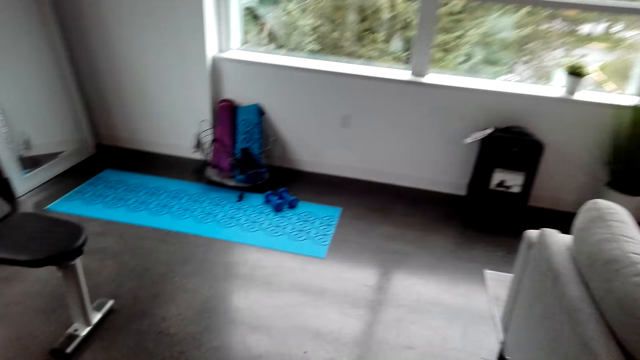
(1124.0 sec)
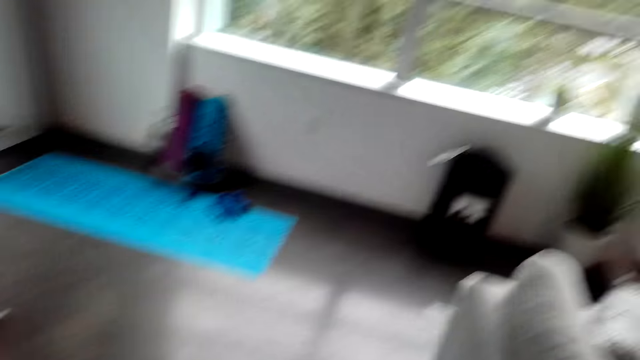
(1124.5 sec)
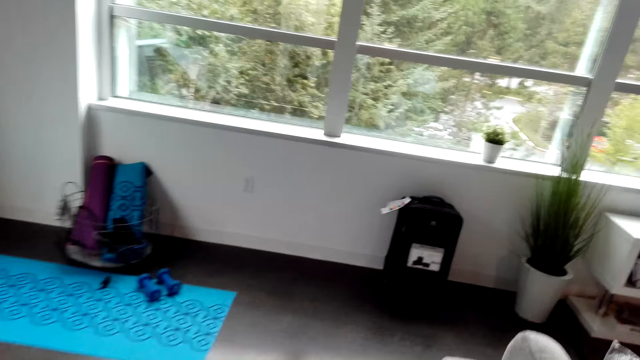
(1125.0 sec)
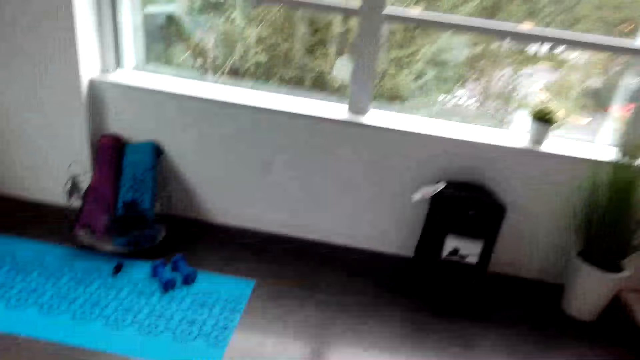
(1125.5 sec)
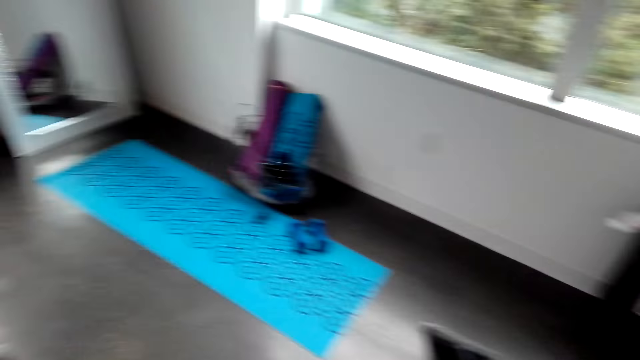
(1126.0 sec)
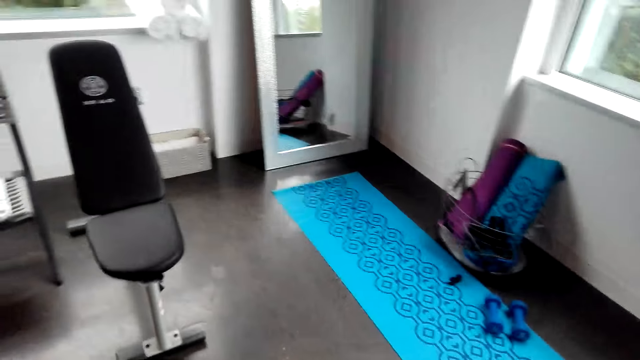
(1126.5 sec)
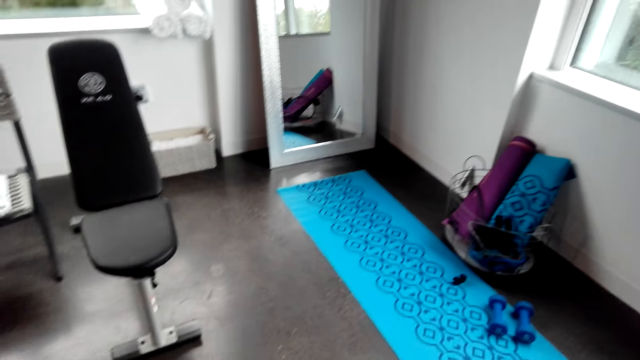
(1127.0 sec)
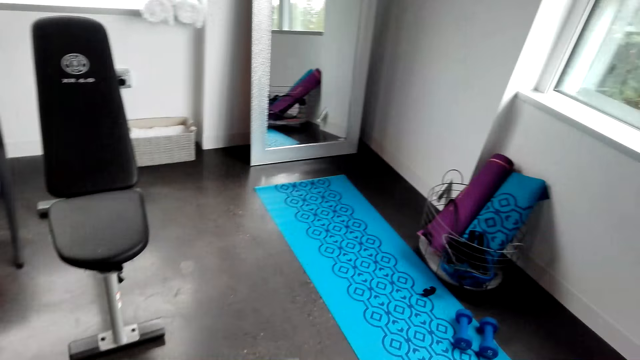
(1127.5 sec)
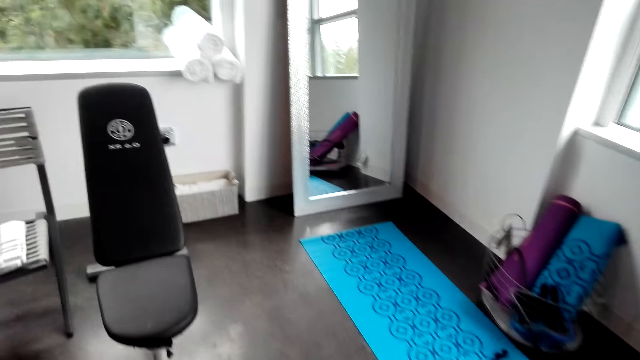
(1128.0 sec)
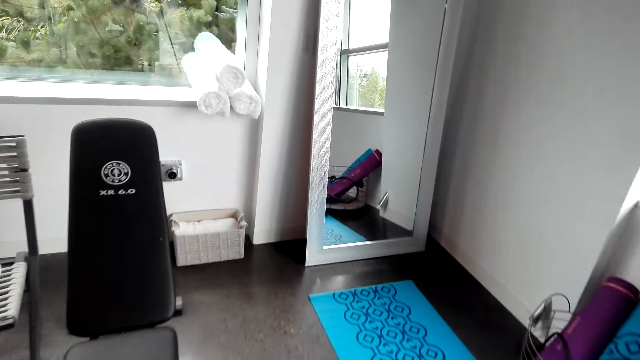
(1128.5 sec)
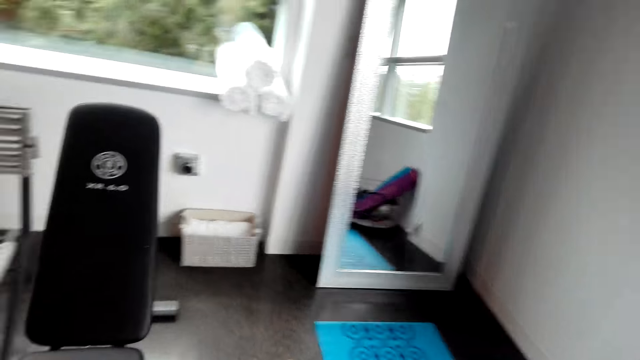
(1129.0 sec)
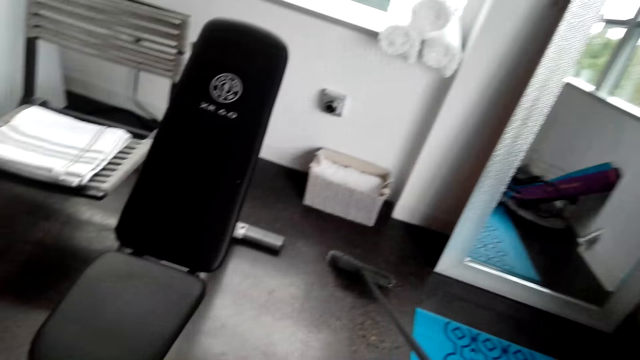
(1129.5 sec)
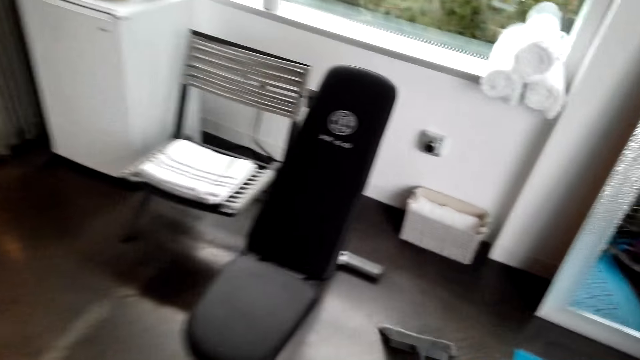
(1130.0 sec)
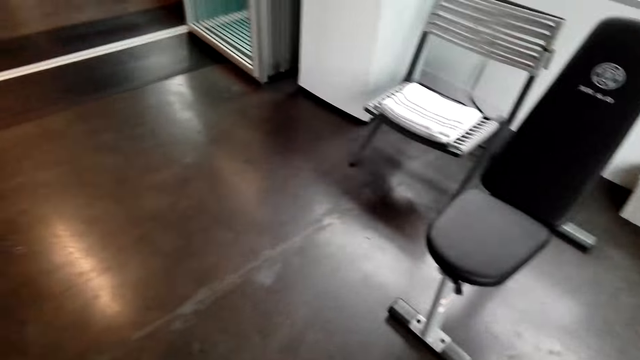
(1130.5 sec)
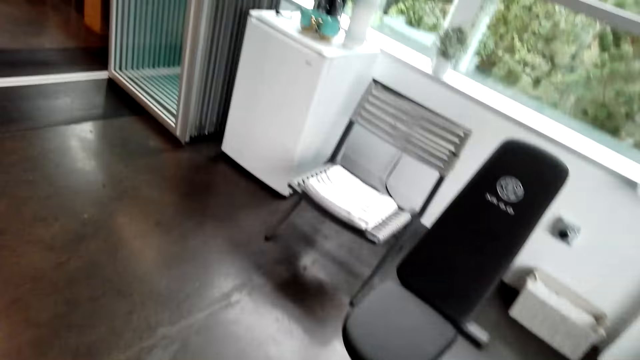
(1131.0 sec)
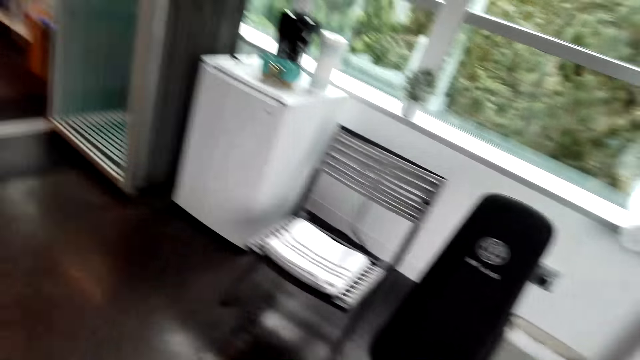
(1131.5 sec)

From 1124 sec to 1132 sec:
The camera wearer sweeps around the floor with a broom.

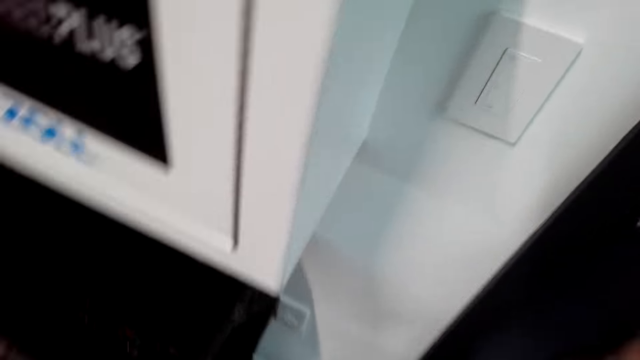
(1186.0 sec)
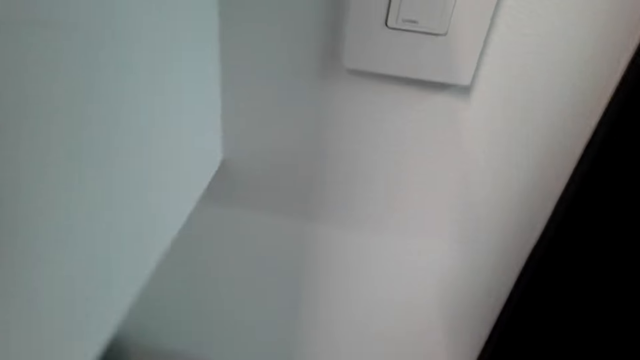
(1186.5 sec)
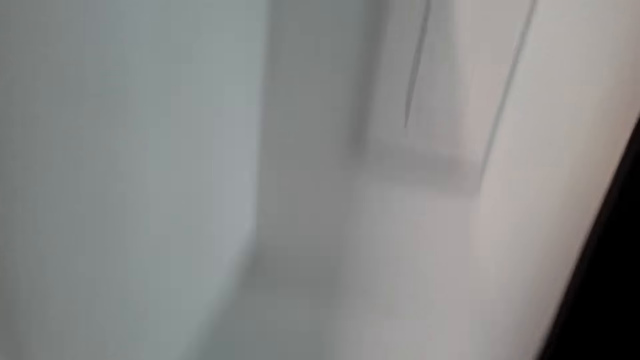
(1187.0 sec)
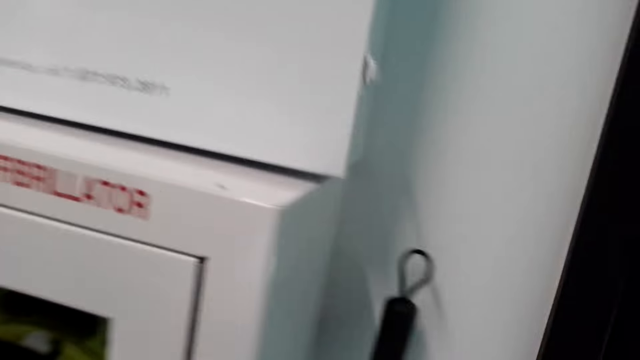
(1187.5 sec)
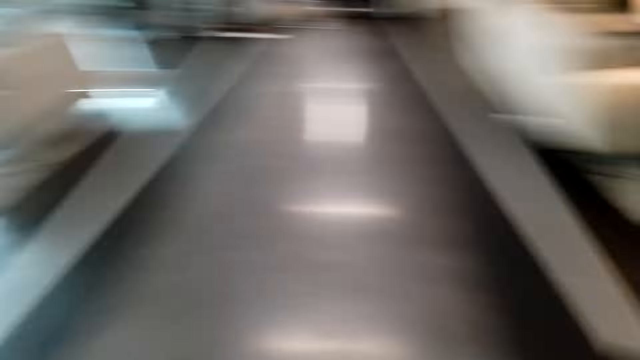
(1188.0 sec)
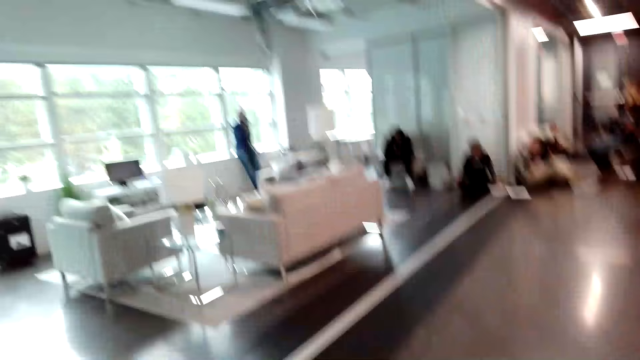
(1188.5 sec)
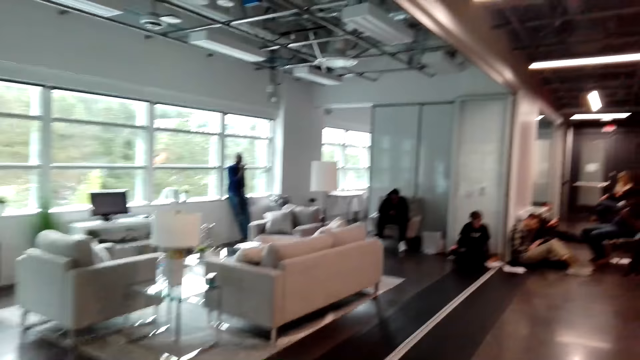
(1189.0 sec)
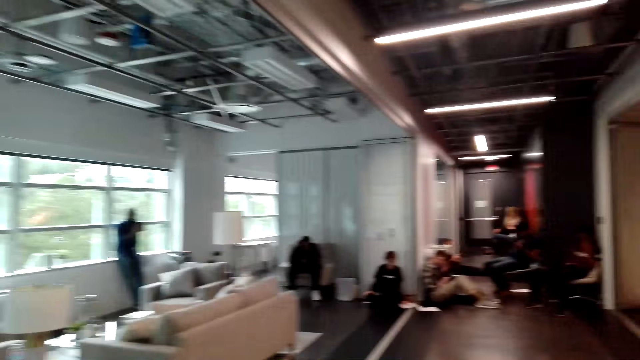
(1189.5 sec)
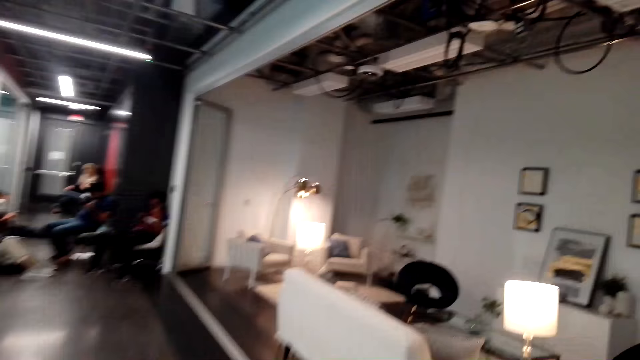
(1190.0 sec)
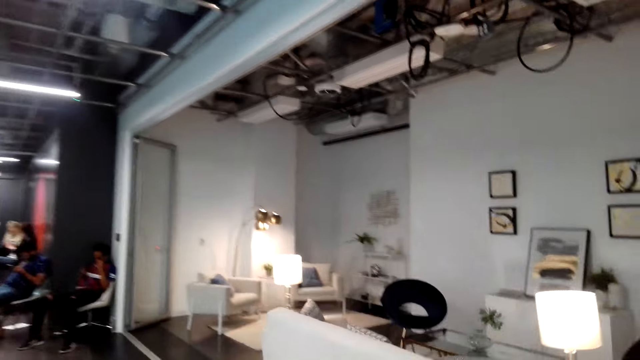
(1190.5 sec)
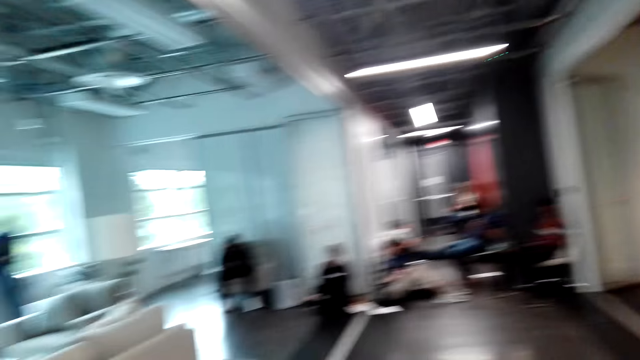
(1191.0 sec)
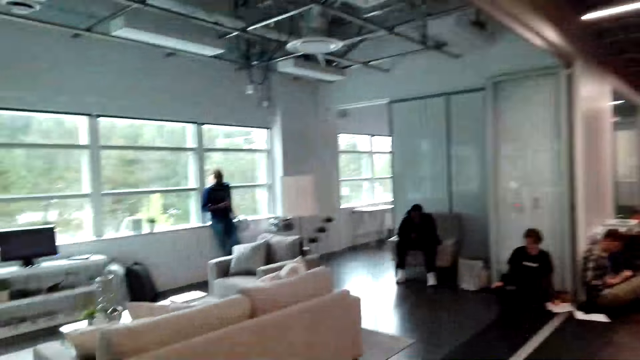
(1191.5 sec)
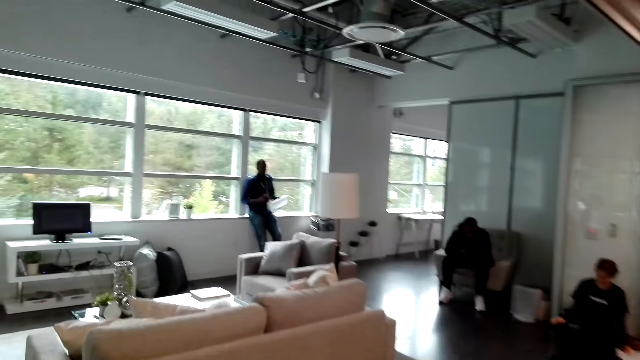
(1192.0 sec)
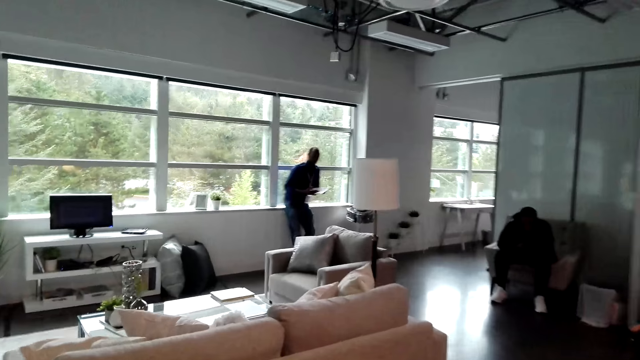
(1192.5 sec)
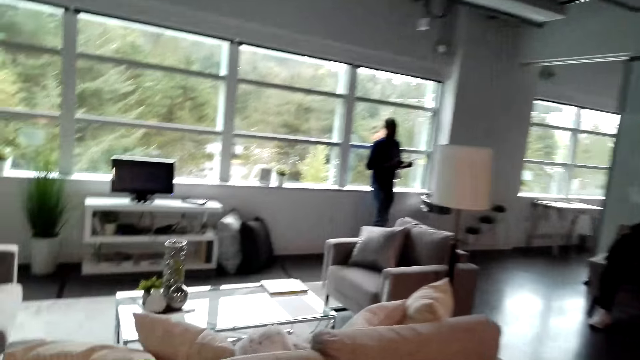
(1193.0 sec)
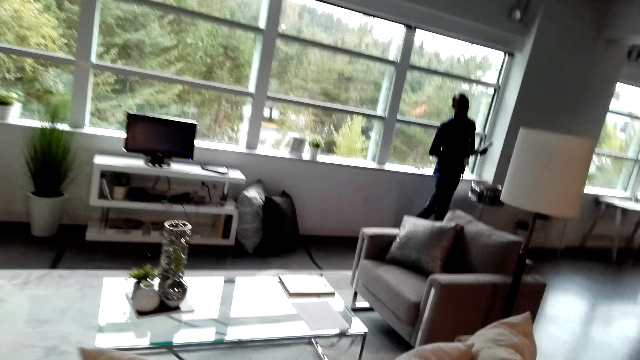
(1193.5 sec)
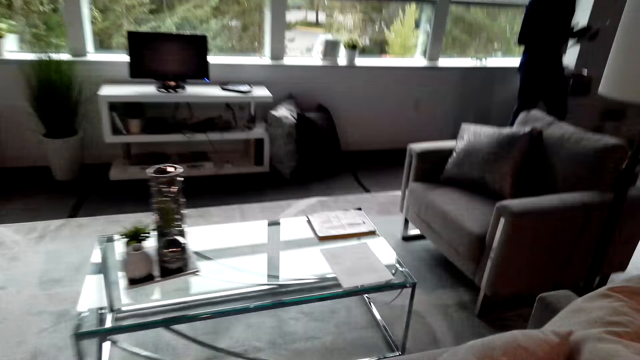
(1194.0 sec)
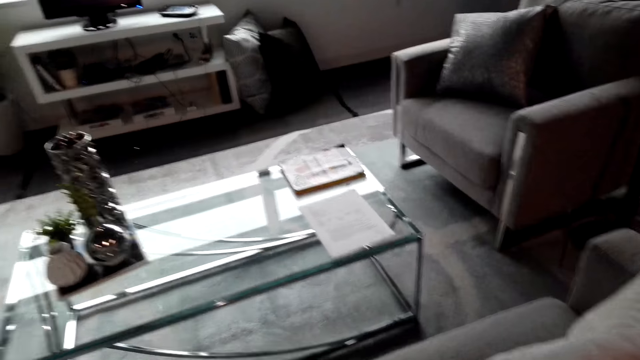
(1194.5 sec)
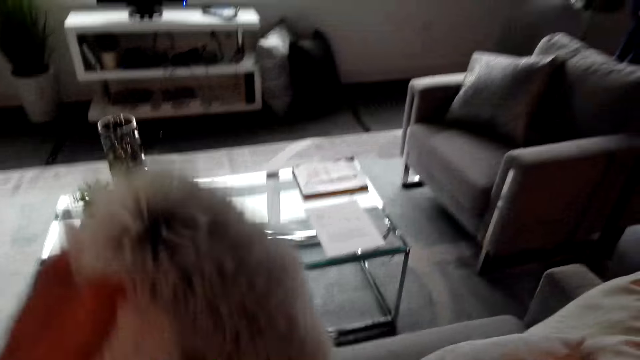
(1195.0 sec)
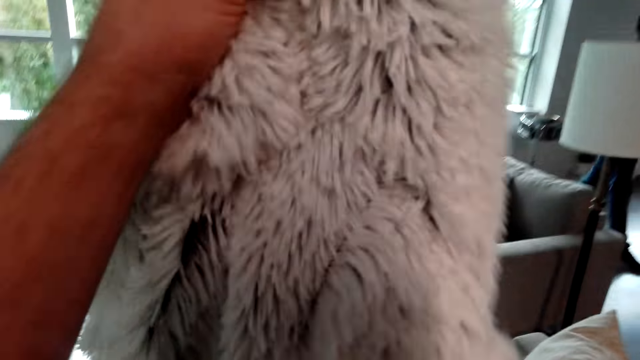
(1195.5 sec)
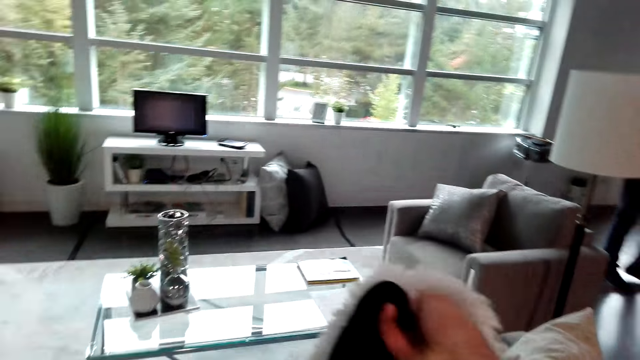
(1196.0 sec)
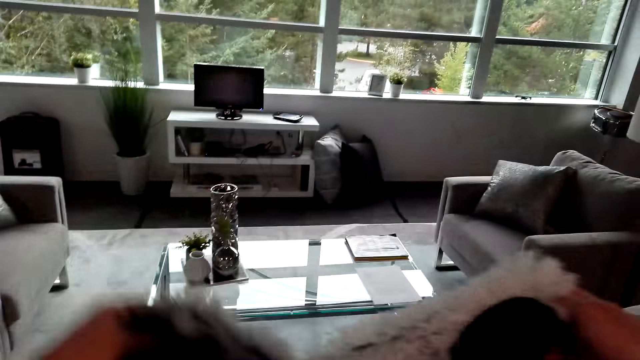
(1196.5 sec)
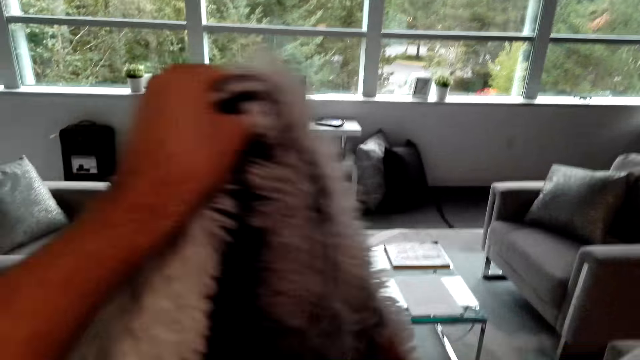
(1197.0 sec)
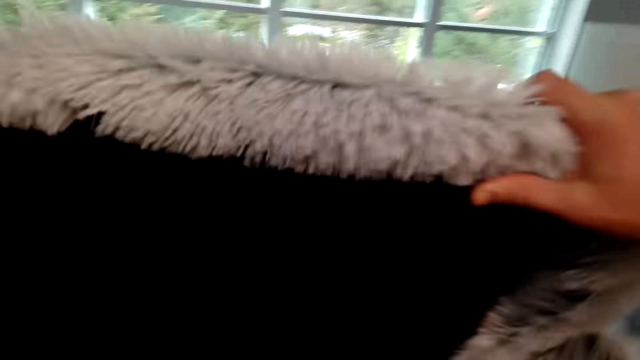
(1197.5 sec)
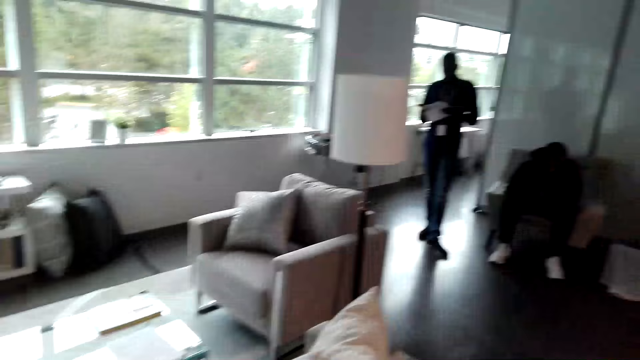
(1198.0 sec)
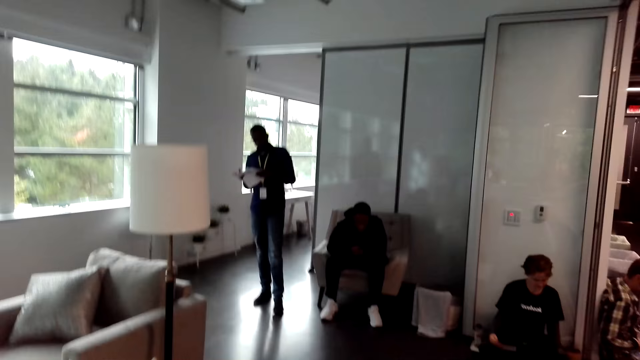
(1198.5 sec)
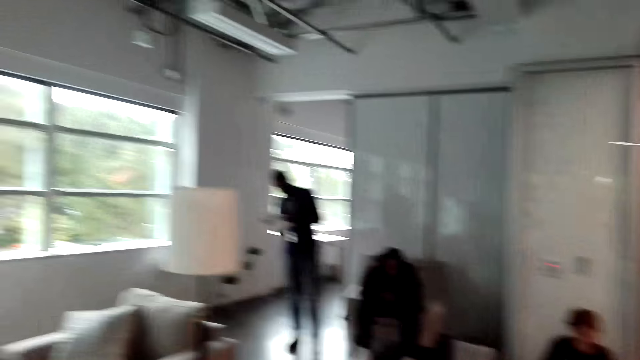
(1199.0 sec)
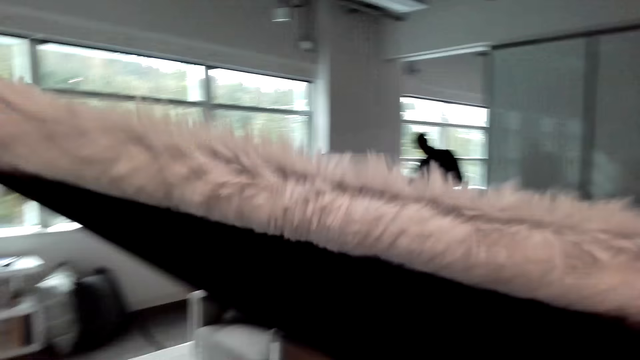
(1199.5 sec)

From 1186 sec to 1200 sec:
The camera wearer returns the broom in its place. They walk towards the sofa. They look around. They pick up a throw blanket. They fold the fleece blanket.
